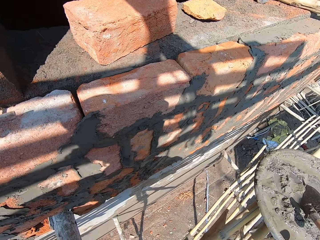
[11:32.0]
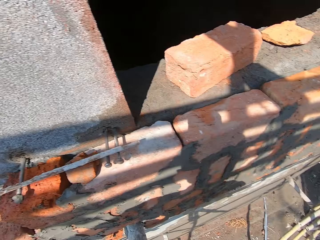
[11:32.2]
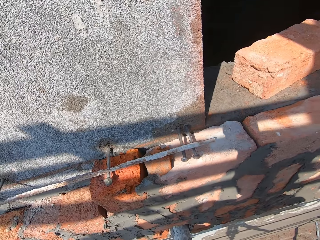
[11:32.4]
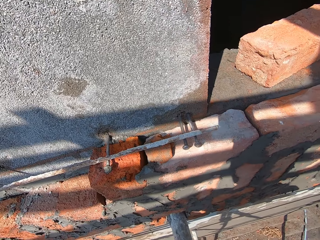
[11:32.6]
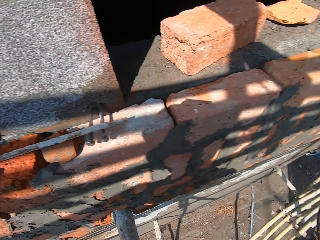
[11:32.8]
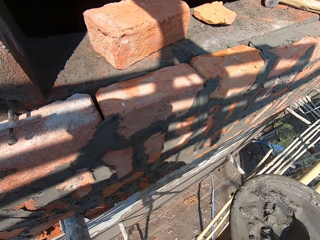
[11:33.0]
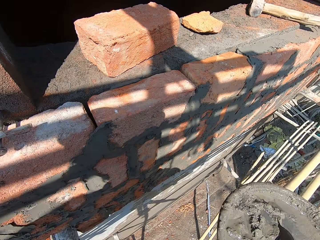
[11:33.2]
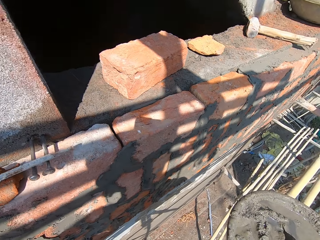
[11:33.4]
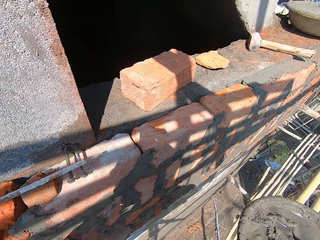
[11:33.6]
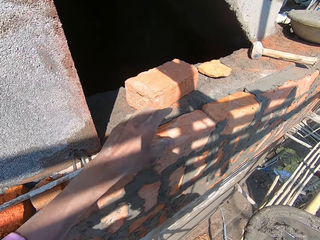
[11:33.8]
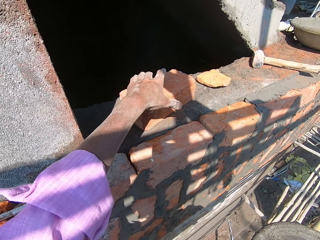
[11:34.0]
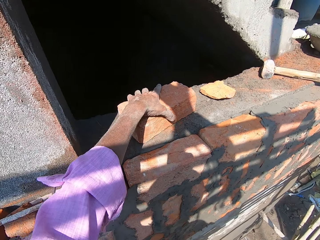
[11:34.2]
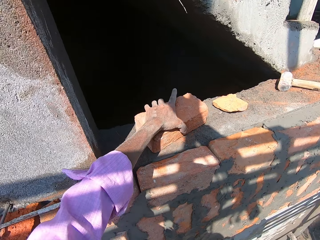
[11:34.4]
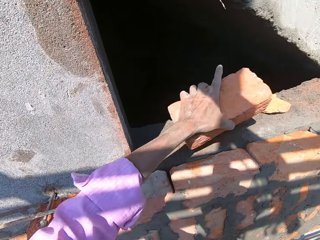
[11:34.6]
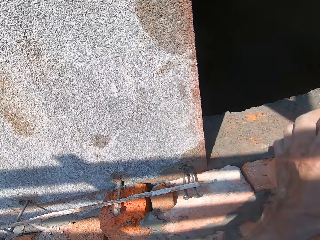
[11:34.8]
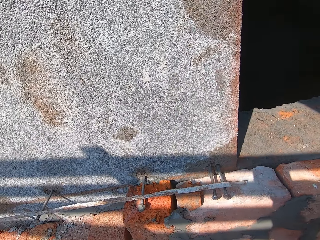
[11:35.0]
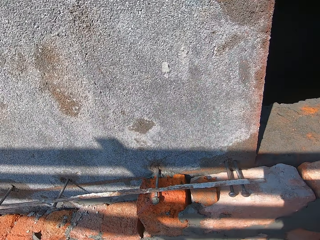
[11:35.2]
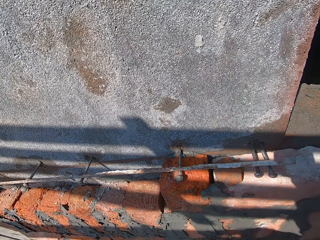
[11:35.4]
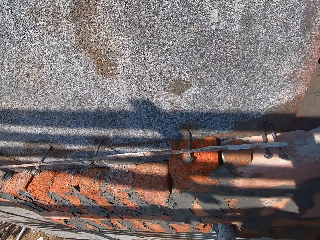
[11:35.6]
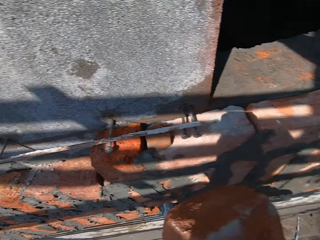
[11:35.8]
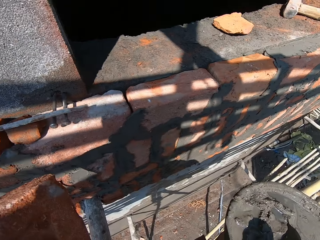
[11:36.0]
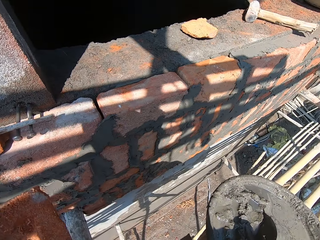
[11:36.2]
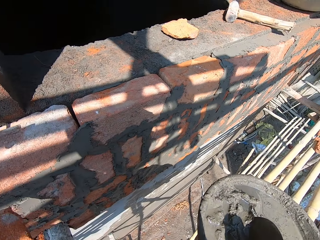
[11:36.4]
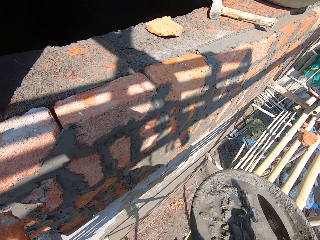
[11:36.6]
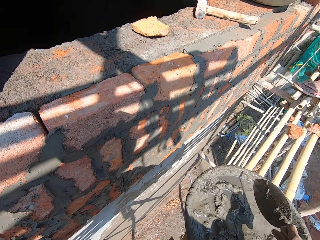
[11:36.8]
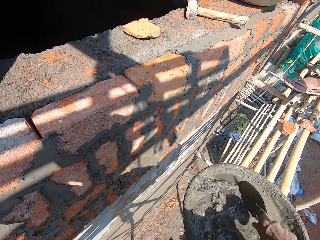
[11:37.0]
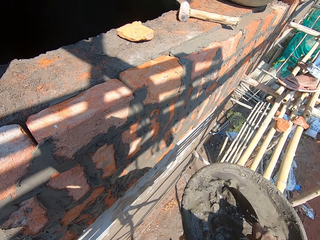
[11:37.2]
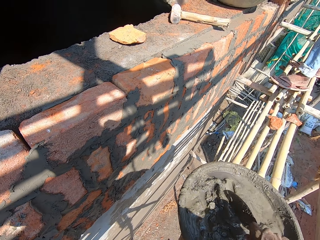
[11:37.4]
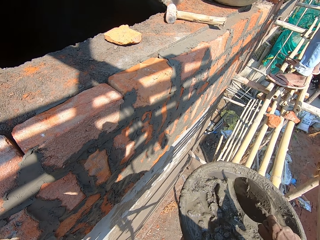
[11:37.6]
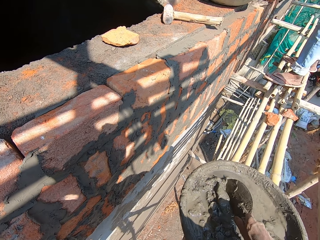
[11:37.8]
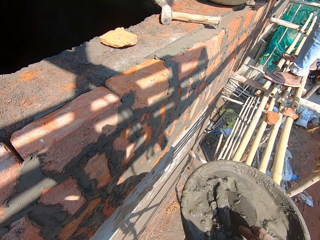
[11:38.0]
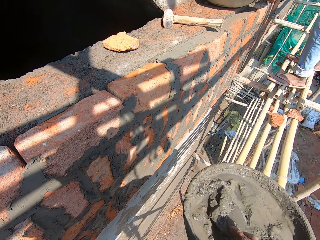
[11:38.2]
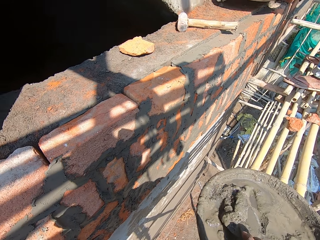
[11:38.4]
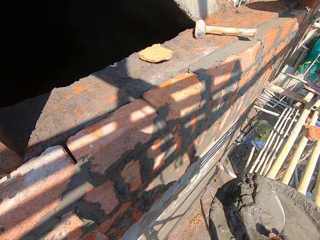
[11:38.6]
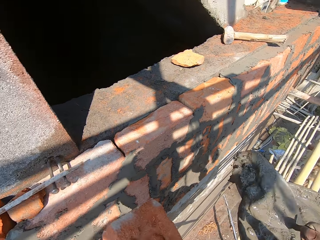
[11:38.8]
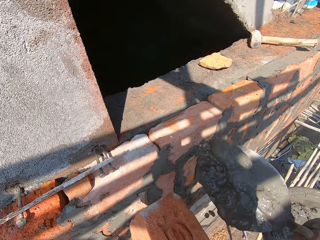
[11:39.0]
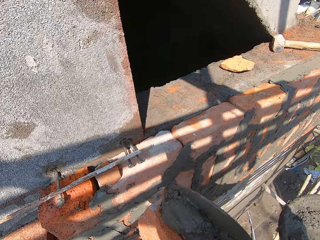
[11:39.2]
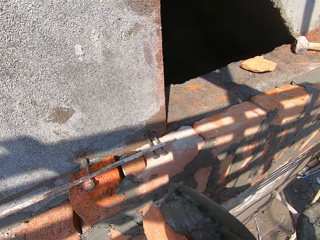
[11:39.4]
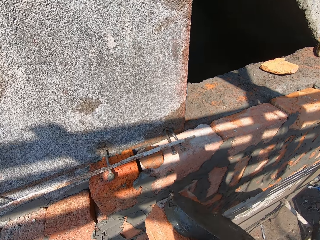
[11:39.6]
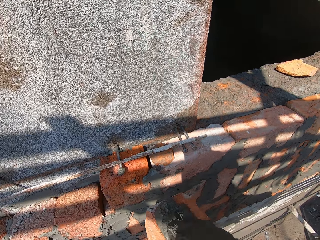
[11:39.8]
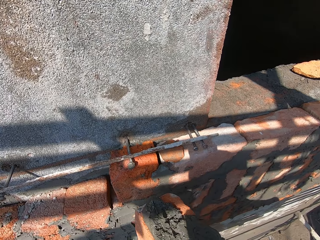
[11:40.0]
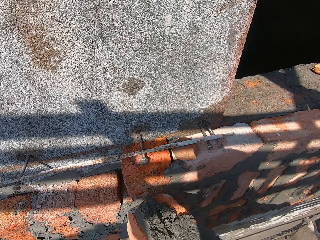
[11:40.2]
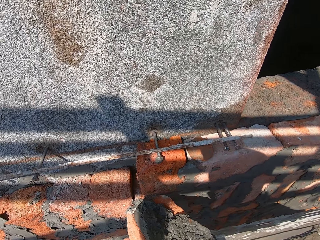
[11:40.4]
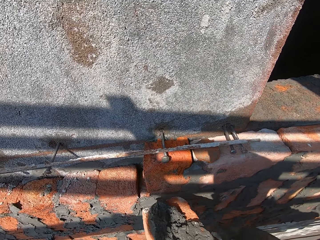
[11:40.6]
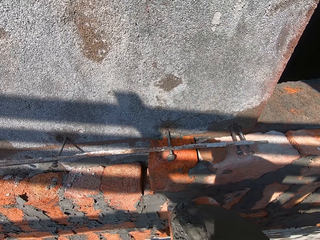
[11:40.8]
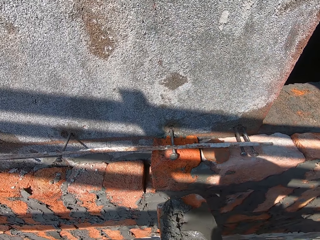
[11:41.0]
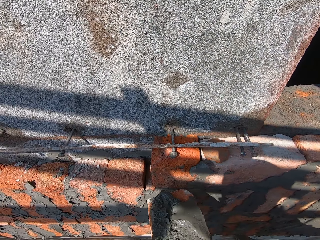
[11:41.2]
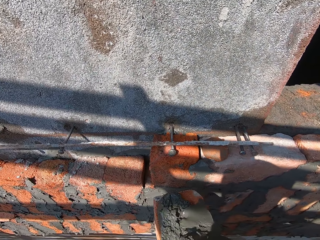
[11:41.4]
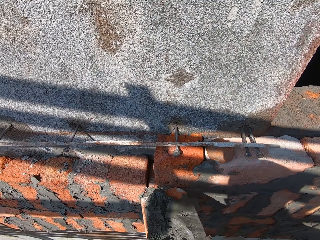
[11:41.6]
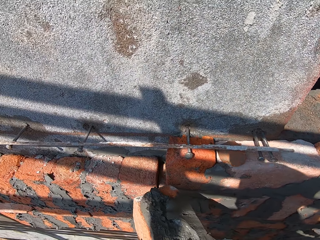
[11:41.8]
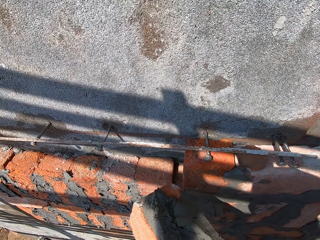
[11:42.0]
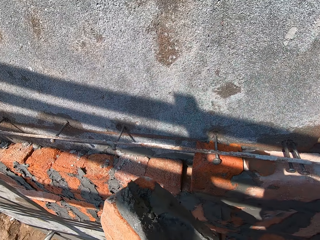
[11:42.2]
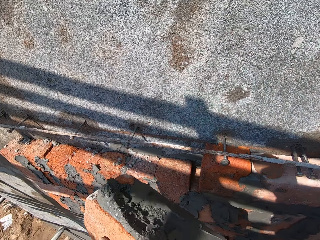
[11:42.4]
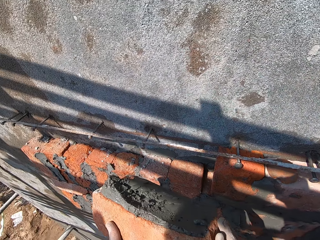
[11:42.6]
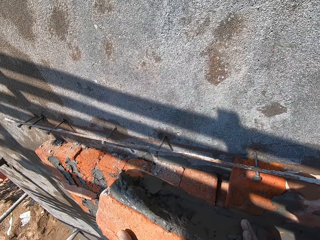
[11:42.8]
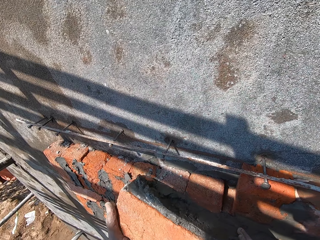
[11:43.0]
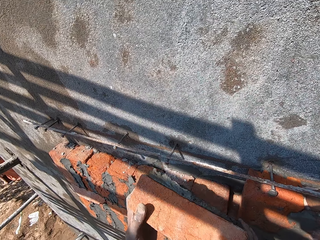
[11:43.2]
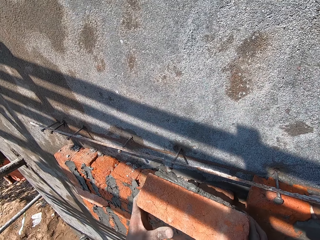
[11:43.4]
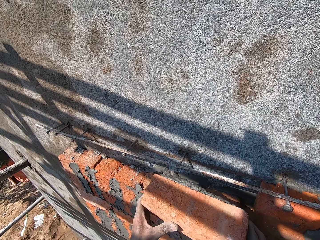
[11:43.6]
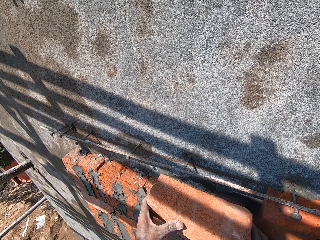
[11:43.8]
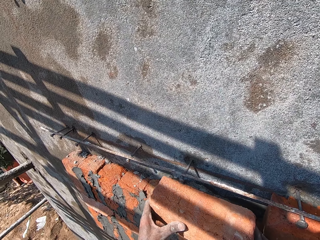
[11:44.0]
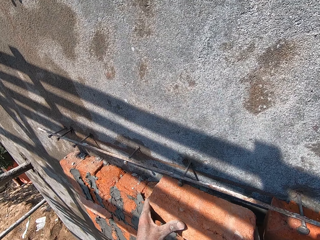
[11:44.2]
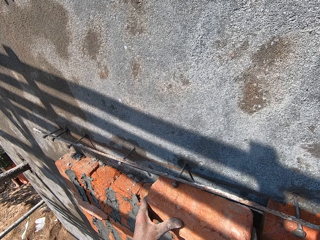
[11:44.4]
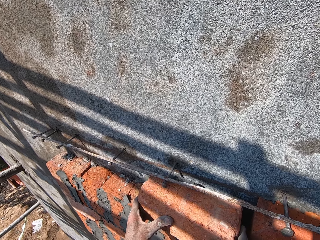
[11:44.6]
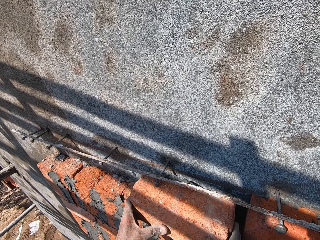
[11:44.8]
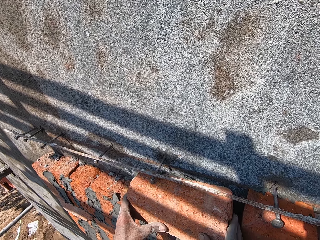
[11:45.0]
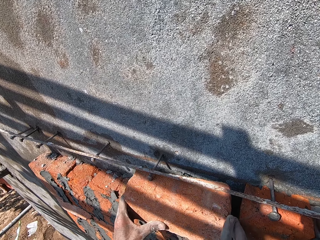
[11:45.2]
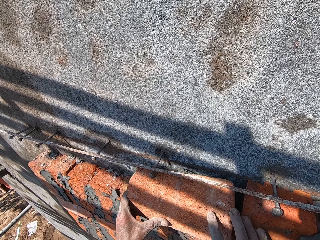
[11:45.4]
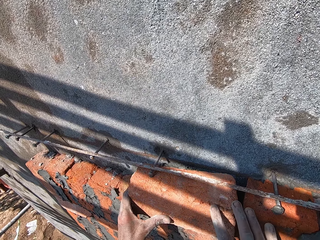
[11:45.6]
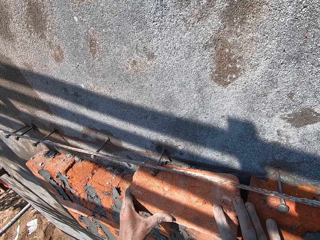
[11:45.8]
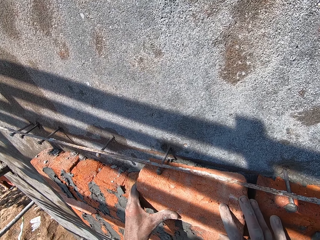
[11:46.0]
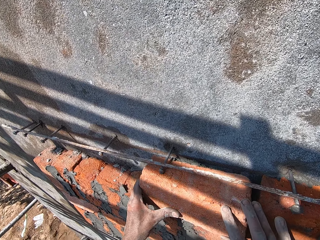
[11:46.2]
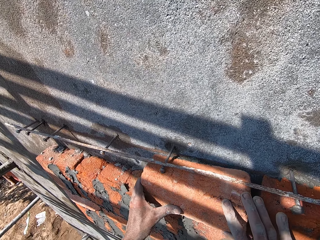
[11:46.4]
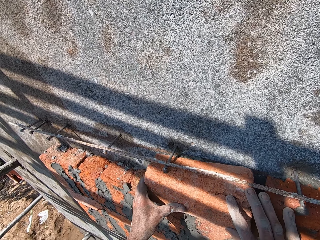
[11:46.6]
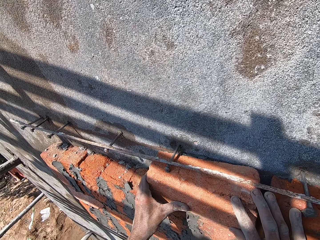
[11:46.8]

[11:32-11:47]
The camera wearer looks around. He takes a brick from the pavement with his left hand. He stares at the wall. He scoops some mortar from the pan on the scaffold with the hand trowel in his right hand. He applies the mortar from the hand trowel in his right hand on the brick in his left hand. He smears the mortar to the brick. He fixes the brick with mortar in his left hand on the wall with both hands.

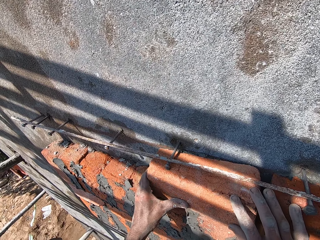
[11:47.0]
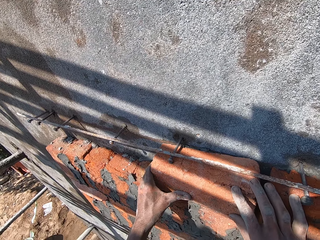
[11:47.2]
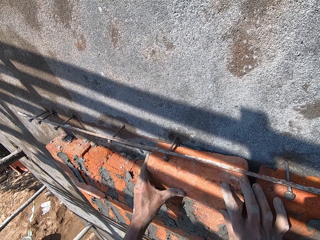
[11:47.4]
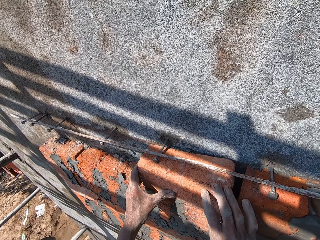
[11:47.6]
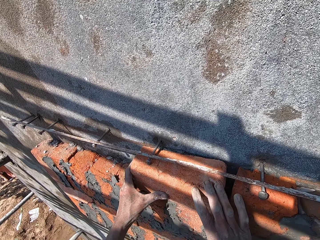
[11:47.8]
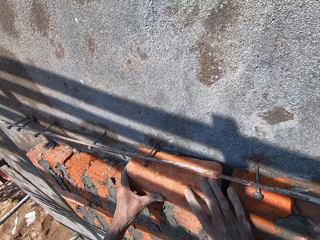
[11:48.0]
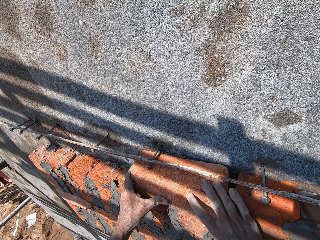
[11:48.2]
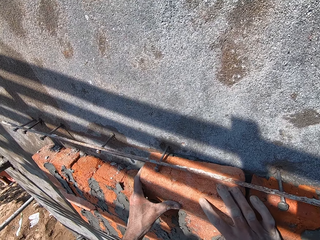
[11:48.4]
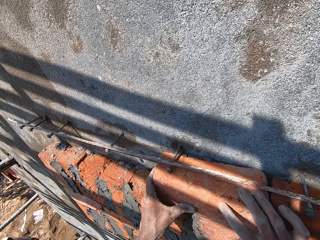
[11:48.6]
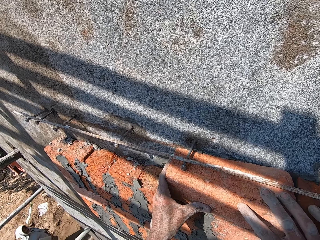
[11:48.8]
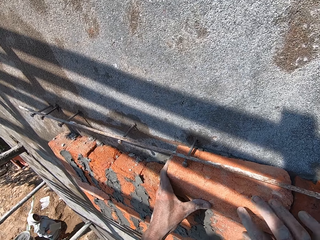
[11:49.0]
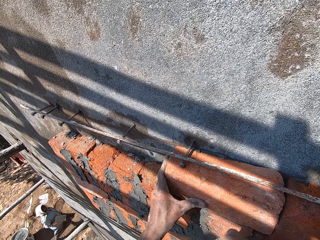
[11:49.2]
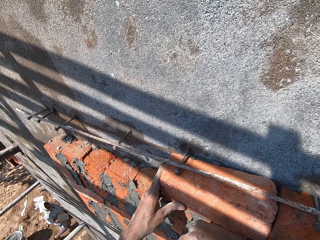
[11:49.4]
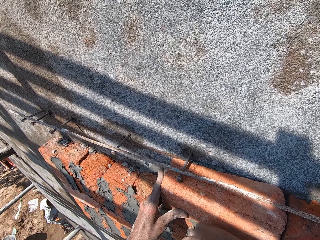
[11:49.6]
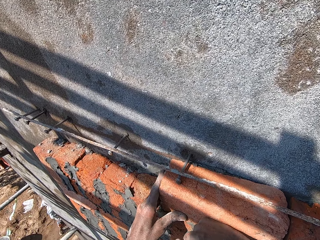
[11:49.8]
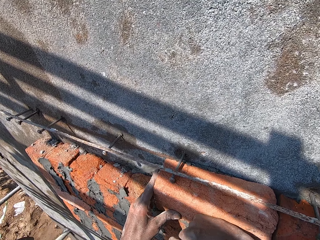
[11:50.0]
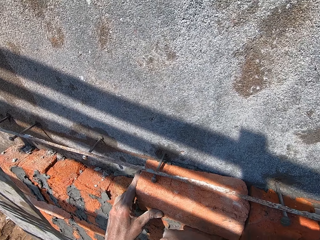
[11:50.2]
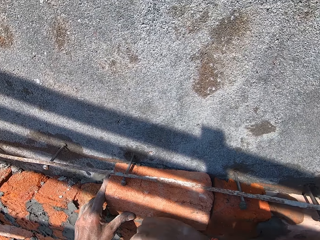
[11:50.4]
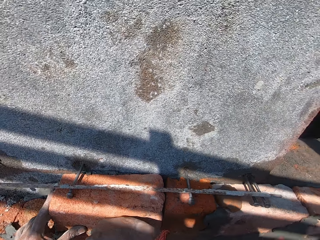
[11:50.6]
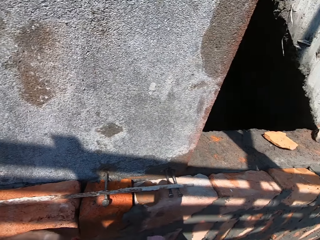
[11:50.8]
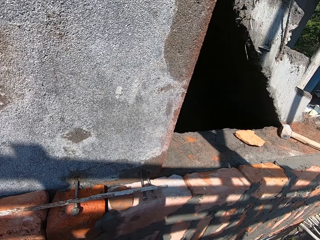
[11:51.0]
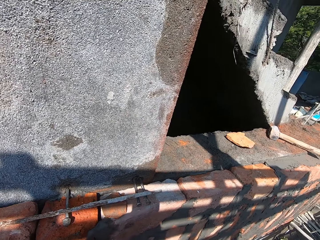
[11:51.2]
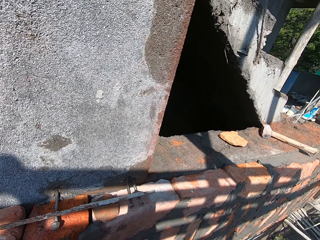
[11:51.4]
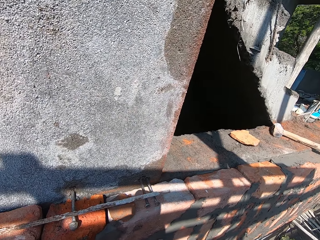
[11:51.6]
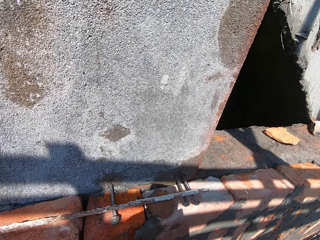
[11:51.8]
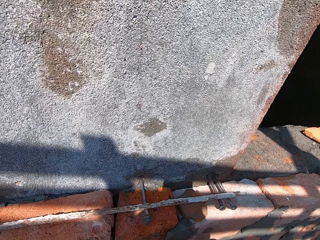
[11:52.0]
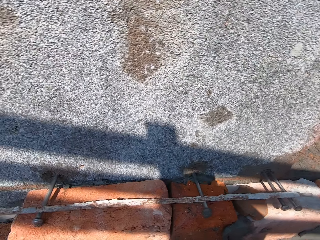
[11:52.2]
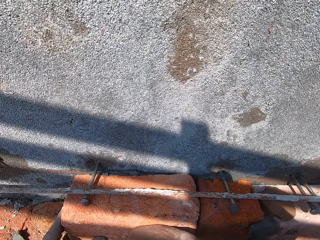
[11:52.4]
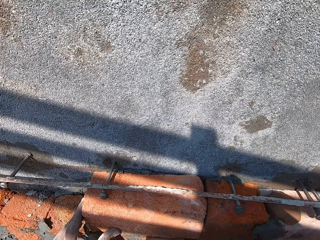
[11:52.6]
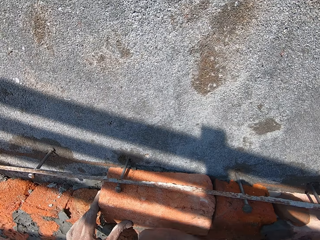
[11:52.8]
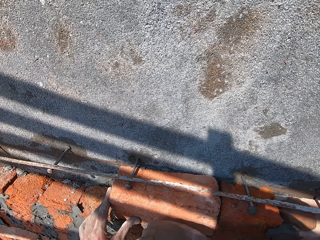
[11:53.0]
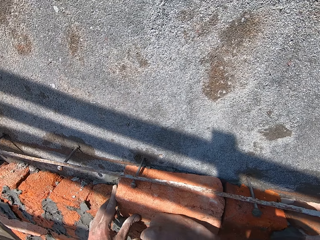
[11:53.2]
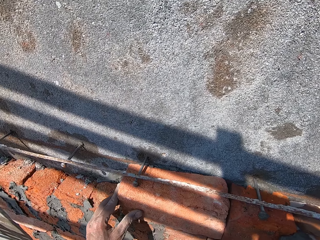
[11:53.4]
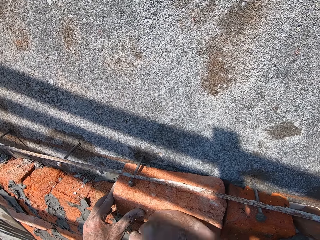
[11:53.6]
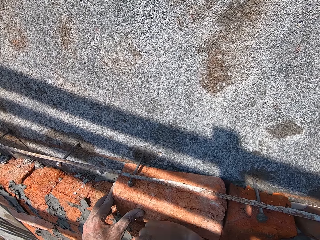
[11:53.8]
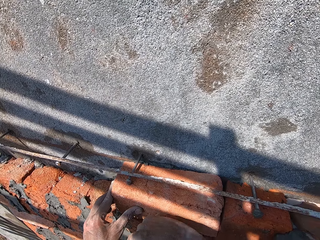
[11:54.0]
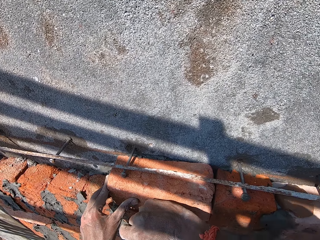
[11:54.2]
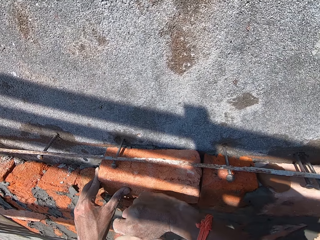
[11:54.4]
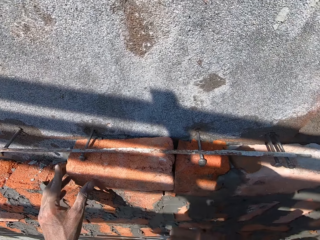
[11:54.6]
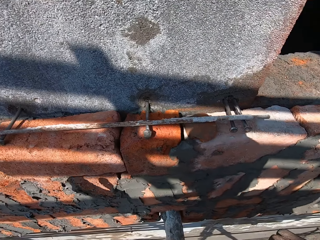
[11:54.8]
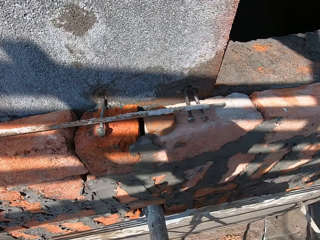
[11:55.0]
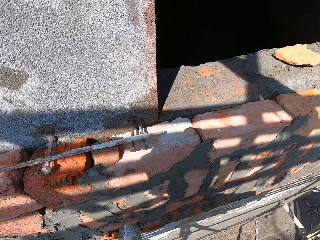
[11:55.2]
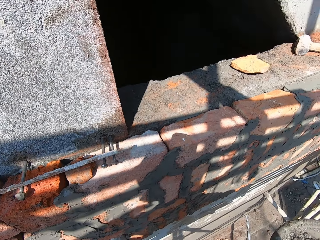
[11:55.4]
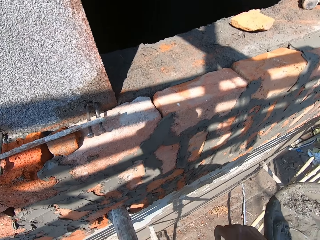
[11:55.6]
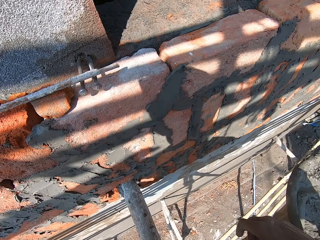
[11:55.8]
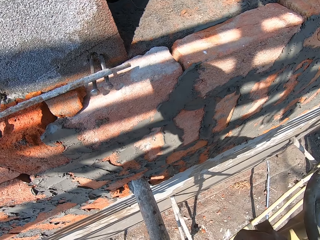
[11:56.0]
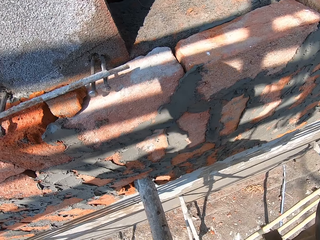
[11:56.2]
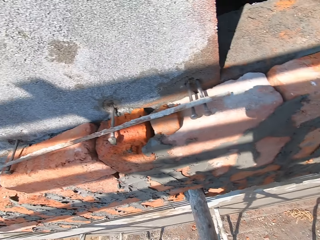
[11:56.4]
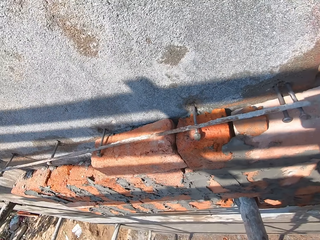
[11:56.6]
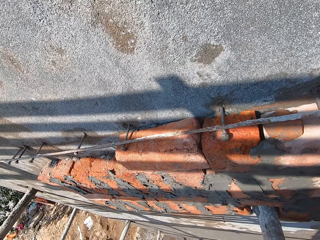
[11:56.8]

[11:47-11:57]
The camera wearer presses the brick. They look around. They hit the brick. They look around.
